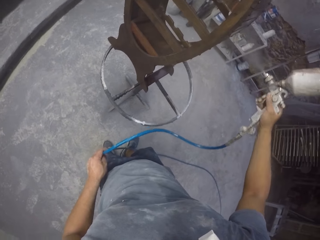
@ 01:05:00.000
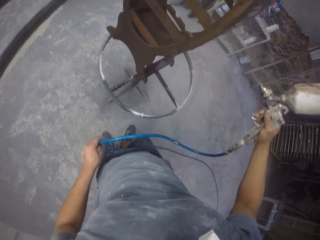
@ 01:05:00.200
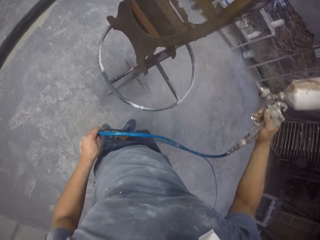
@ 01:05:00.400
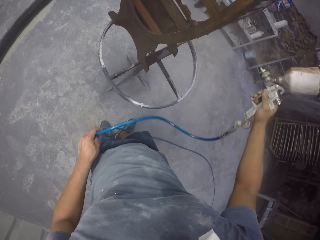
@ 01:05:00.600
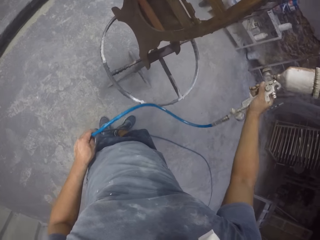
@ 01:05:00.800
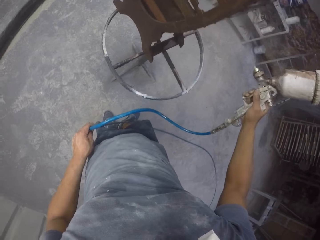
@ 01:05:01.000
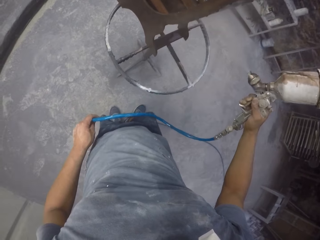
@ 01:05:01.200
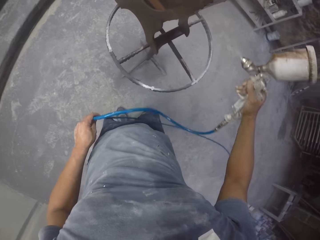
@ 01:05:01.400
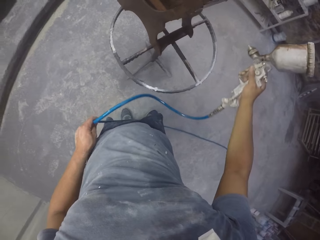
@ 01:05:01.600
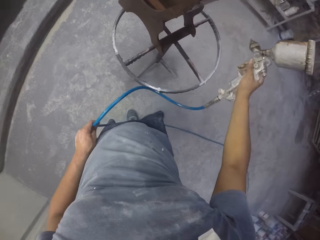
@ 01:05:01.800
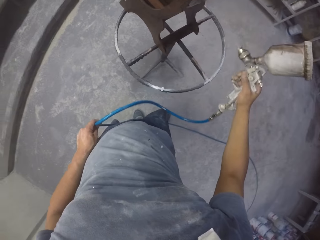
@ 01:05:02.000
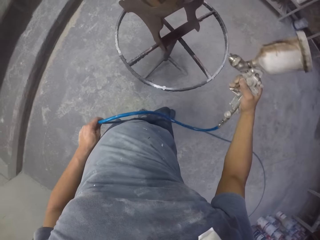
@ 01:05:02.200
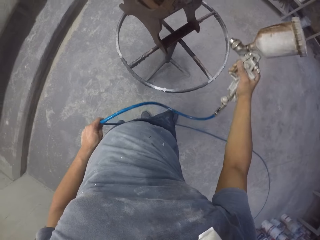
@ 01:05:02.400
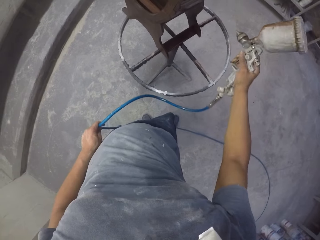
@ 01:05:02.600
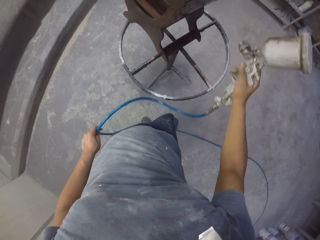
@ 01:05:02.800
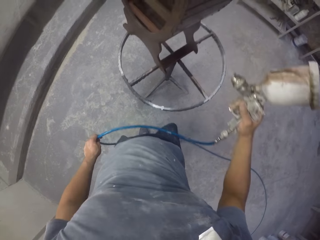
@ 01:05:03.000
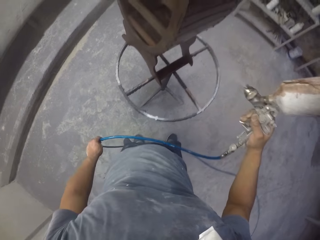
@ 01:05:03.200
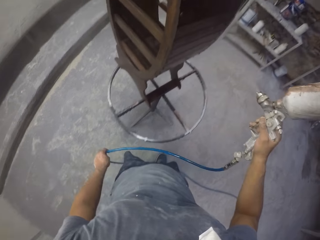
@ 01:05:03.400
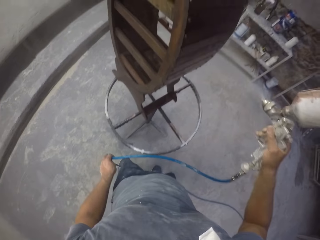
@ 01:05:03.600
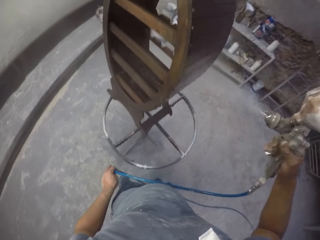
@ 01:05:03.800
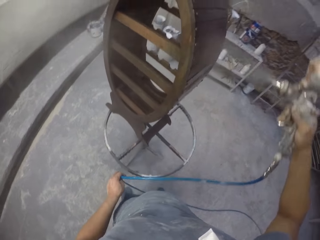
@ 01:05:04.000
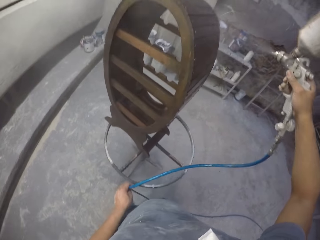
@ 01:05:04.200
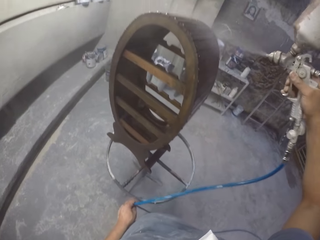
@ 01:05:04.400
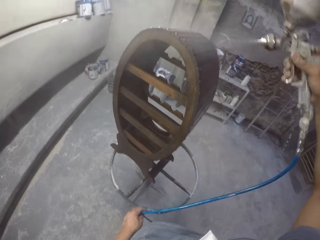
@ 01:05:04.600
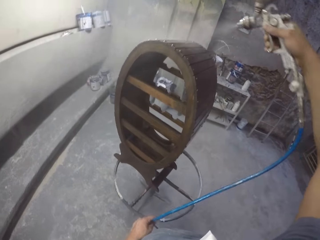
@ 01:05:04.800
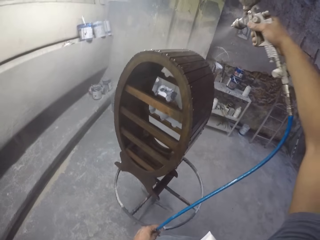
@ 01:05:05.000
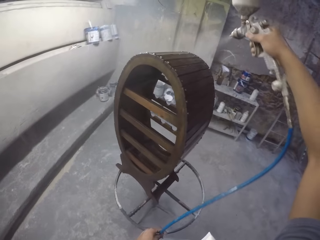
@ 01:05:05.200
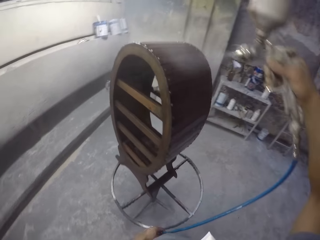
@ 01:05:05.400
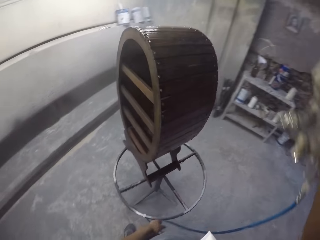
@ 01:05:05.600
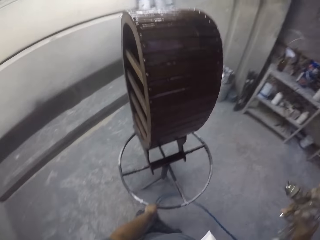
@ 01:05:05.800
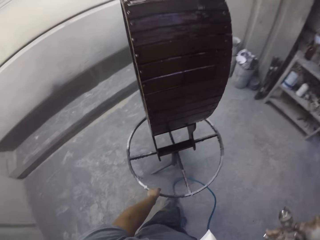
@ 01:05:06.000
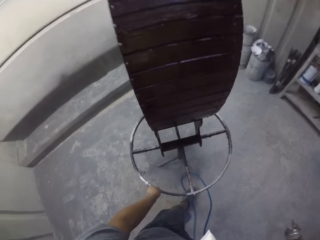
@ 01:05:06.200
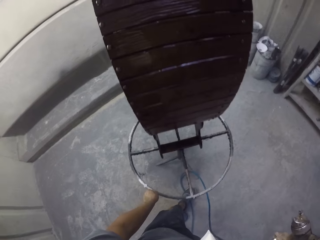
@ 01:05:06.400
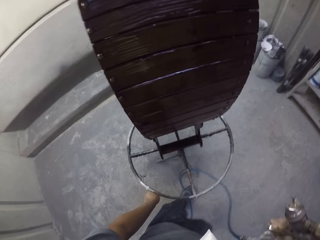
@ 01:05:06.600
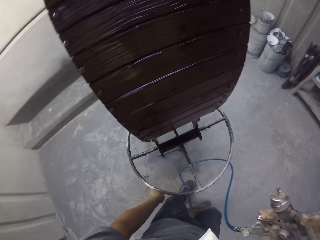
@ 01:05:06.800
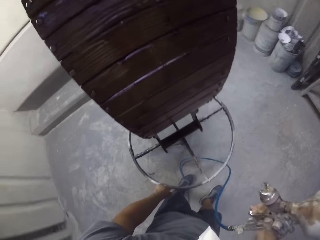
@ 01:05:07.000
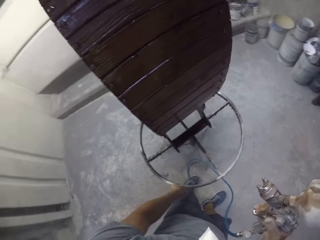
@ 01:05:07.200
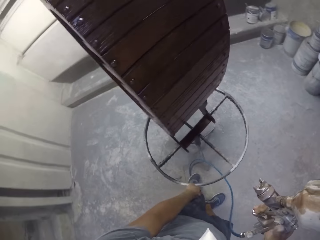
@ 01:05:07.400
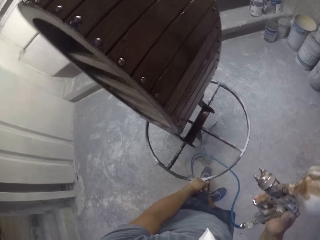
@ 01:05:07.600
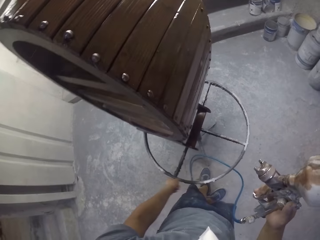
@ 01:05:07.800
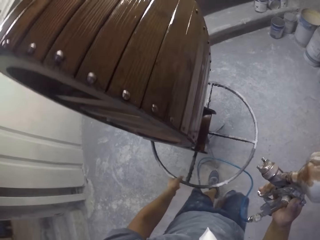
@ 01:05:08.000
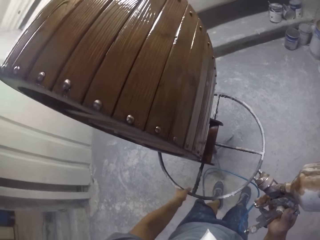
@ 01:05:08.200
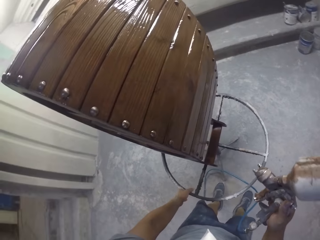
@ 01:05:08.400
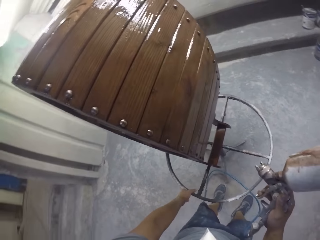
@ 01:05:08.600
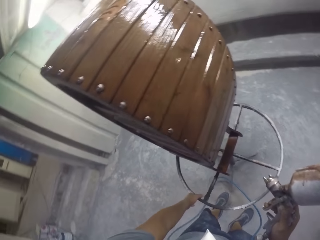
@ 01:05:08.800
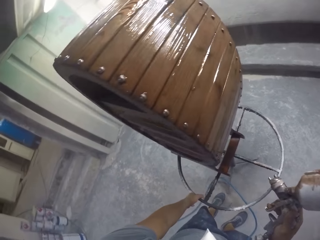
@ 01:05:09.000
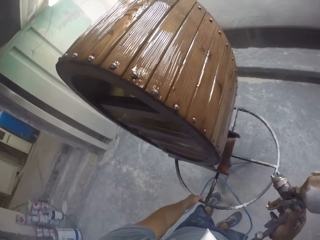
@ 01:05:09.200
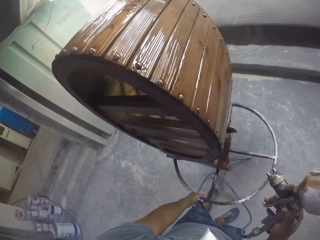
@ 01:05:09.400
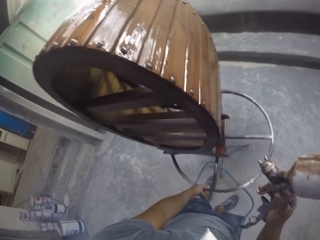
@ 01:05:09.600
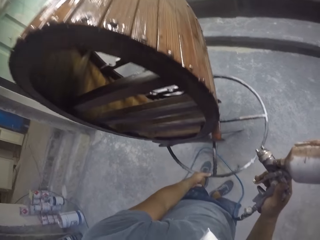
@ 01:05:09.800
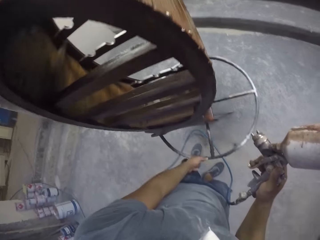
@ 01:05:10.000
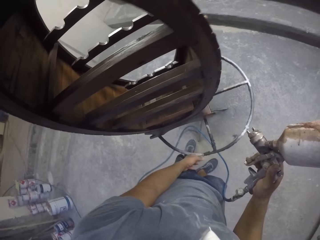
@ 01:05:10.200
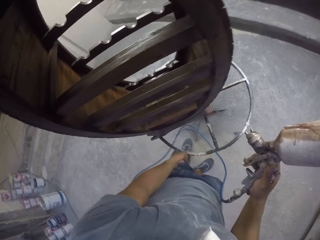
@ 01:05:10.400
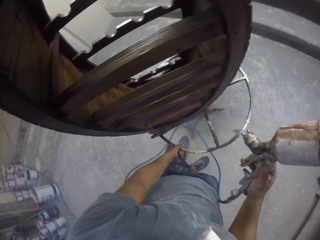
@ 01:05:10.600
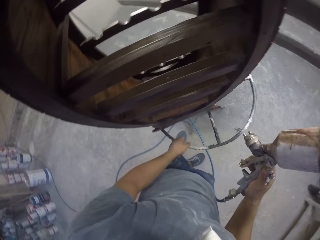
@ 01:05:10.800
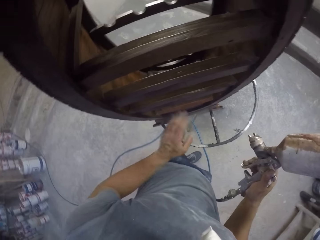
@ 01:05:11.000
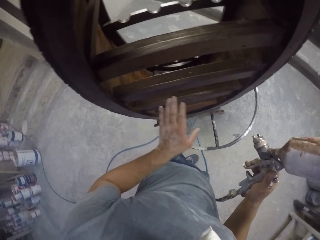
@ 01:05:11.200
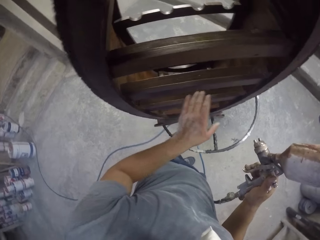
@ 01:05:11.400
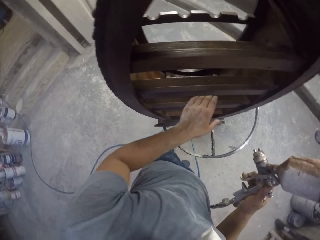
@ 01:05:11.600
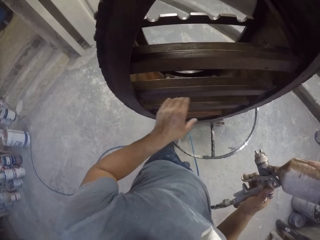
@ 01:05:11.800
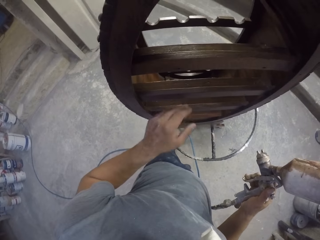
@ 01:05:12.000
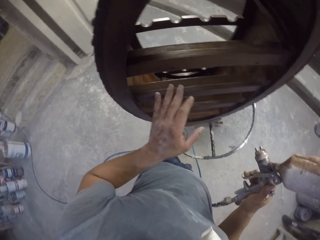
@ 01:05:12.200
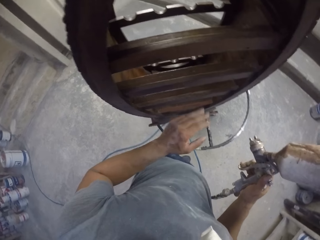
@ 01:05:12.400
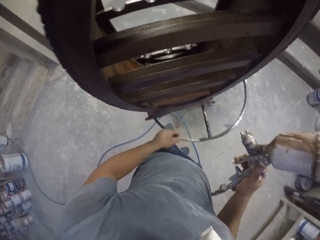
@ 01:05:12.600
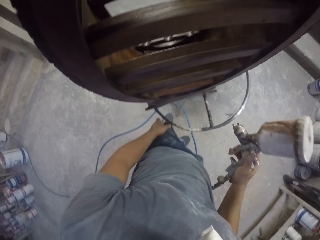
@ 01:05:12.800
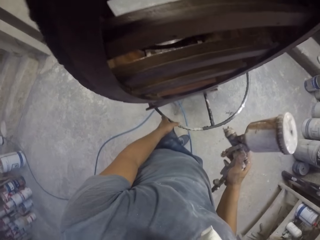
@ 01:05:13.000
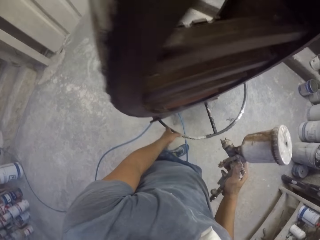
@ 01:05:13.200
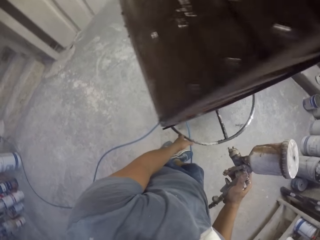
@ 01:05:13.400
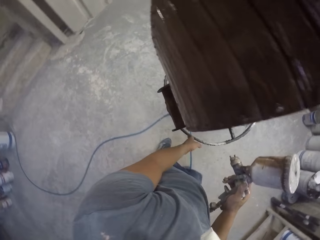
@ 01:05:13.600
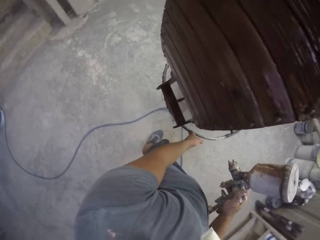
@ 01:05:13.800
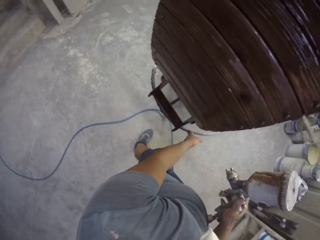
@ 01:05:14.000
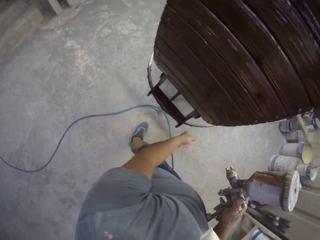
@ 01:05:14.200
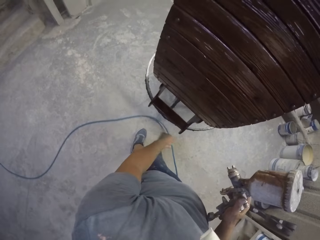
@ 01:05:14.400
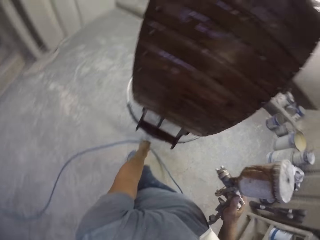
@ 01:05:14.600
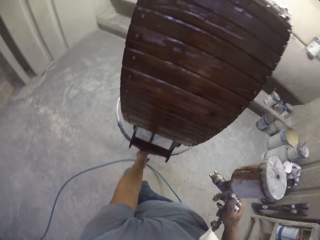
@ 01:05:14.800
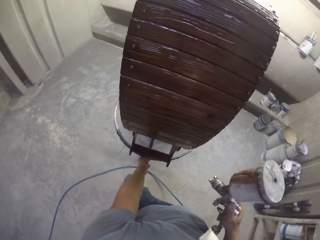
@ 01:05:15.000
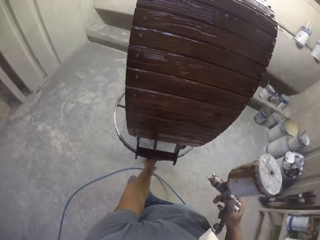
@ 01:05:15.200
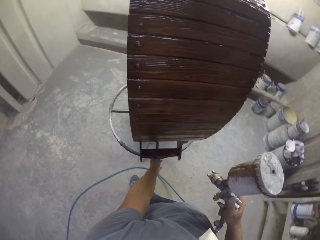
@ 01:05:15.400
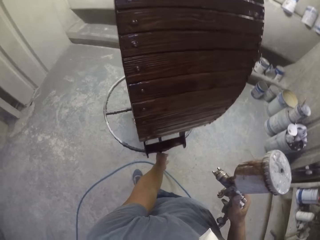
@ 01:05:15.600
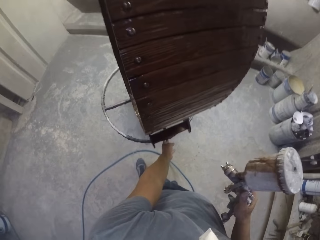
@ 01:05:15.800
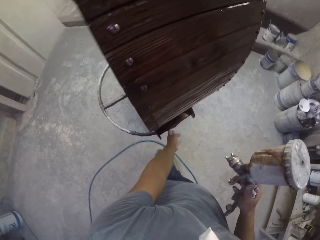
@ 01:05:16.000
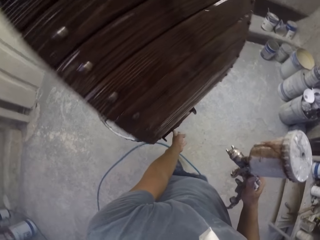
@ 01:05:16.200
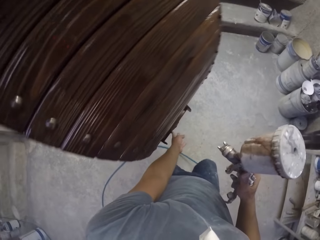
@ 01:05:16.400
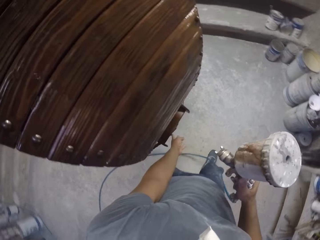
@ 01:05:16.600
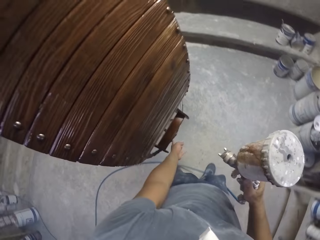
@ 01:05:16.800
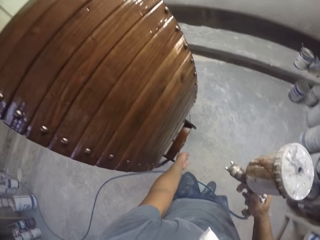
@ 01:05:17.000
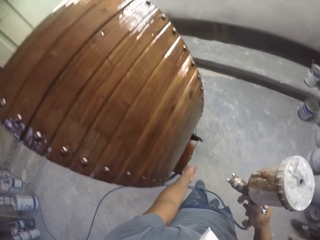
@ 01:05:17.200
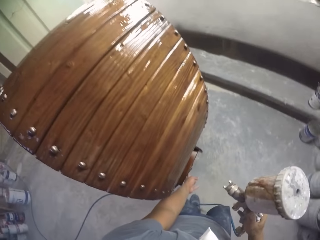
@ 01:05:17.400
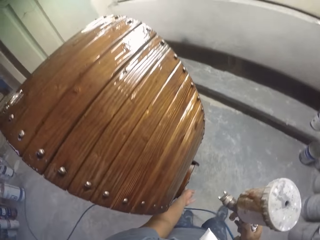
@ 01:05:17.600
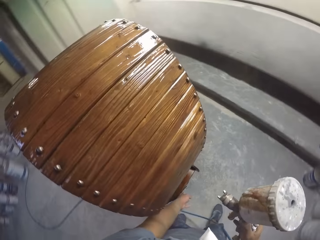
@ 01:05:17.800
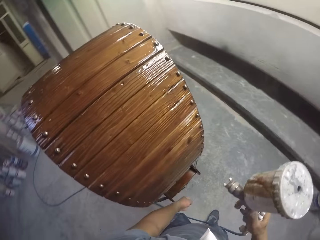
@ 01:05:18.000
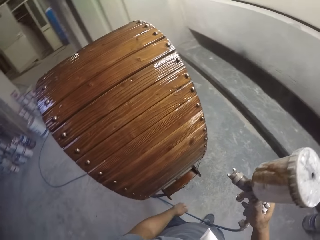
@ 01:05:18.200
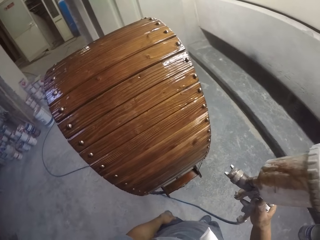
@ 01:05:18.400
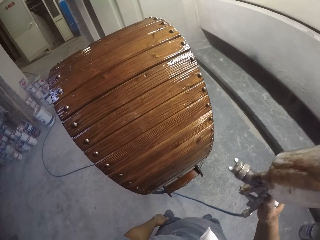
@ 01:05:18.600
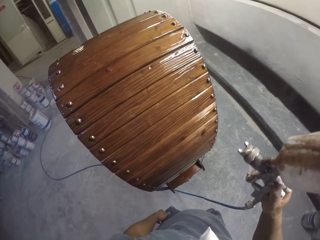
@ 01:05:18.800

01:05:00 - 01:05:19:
The camera wearer sprays furniture with a spray paint gun. They rotate a stand with the left hand. They touch a wooden stand with the left hand. They rotate the stand with the left hand.

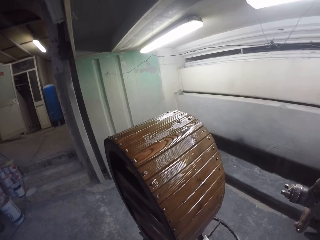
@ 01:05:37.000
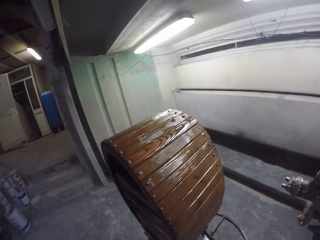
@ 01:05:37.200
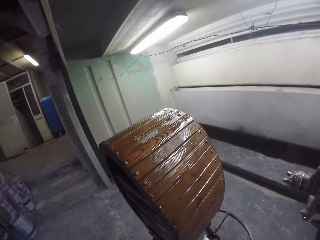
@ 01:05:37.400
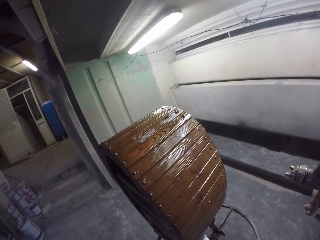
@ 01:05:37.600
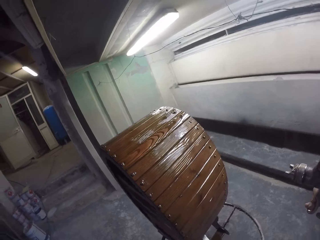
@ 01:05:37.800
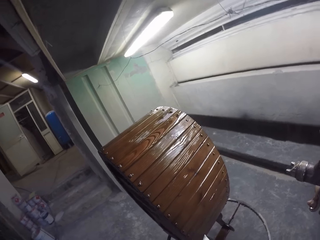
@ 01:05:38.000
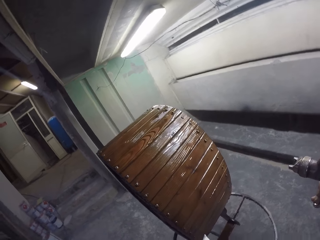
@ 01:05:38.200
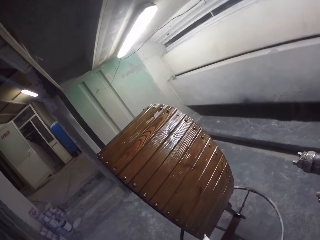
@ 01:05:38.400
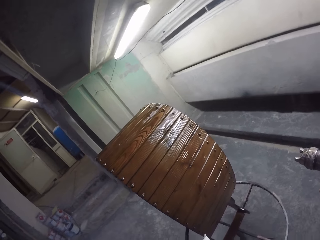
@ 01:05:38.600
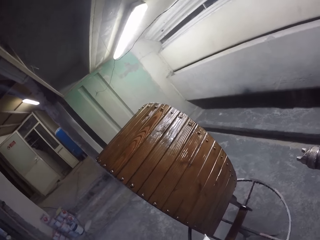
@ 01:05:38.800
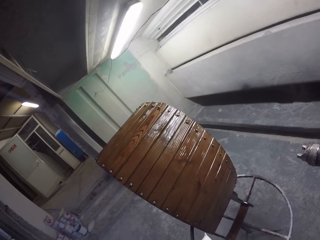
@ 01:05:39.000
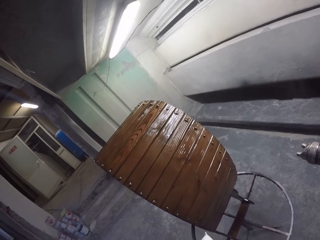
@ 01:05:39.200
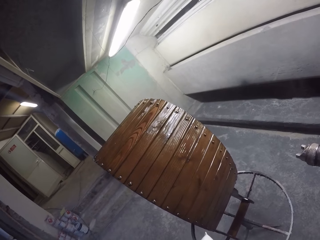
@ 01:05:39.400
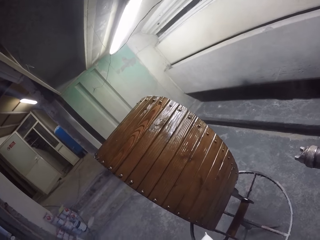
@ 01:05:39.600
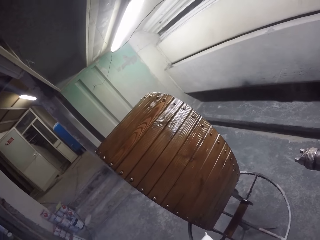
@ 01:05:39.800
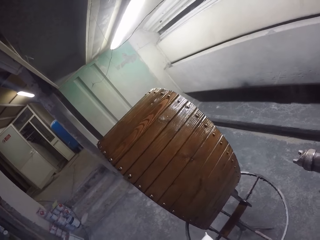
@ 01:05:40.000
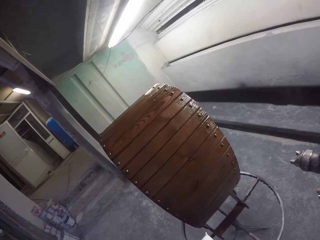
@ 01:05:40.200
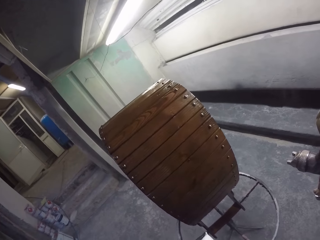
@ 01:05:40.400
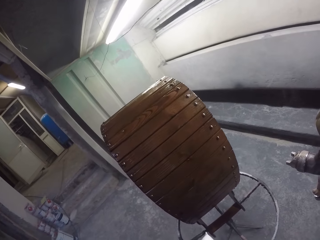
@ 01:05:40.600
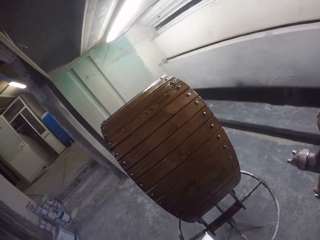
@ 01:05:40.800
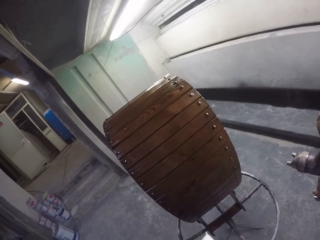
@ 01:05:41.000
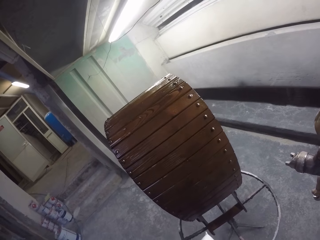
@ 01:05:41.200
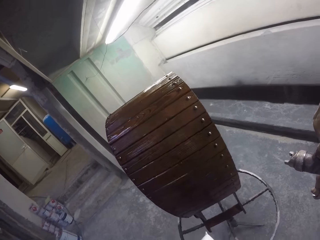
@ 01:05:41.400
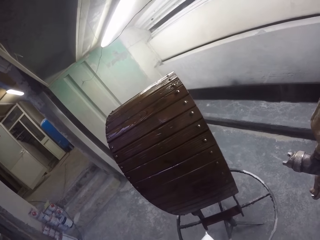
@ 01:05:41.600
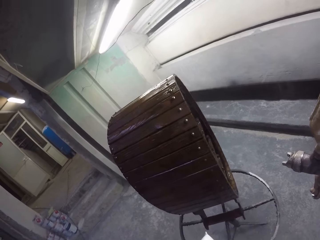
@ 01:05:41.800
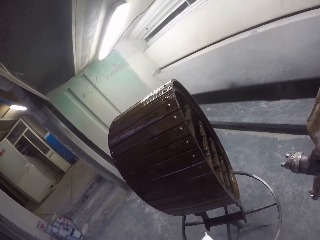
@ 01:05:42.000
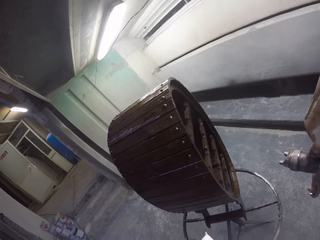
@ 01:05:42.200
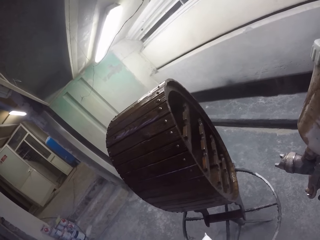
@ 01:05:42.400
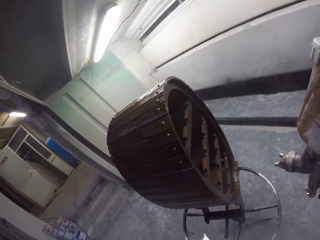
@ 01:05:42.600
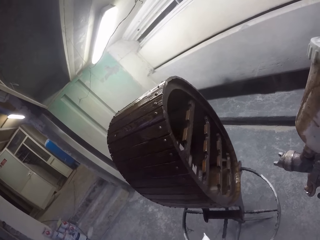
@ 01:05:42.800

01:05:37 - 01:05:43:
The camera wearer looks around.
